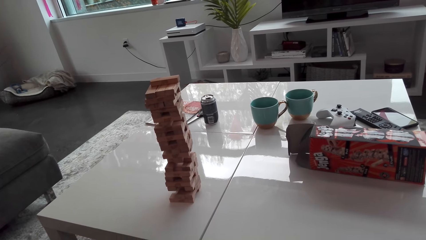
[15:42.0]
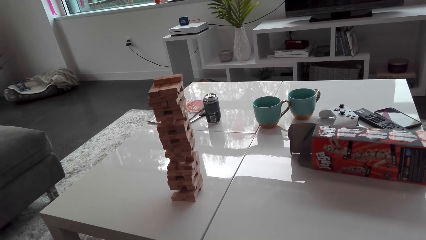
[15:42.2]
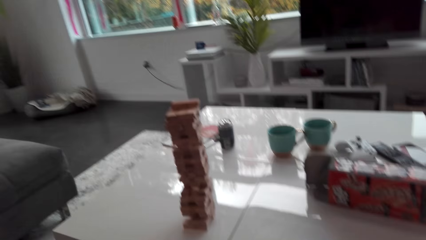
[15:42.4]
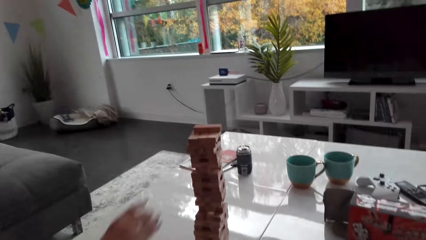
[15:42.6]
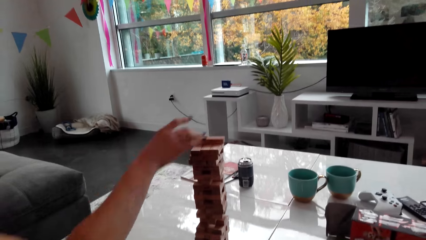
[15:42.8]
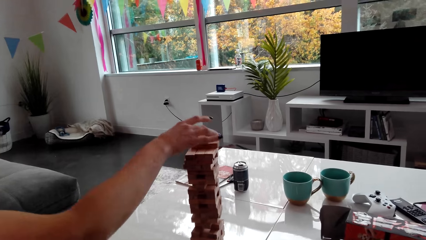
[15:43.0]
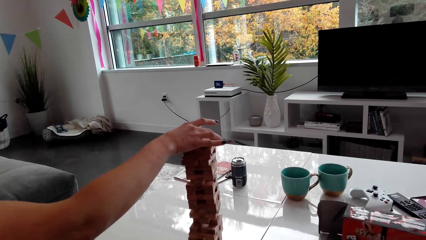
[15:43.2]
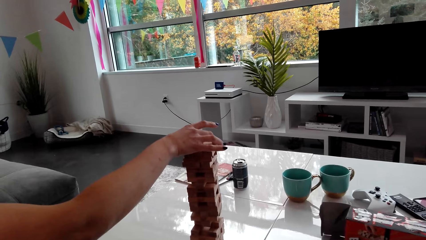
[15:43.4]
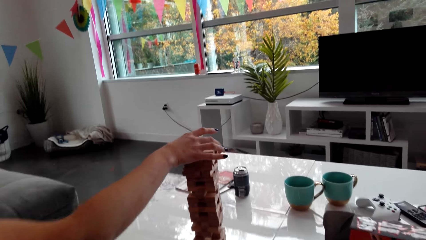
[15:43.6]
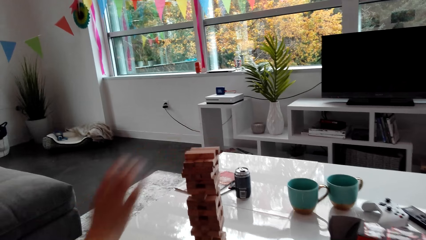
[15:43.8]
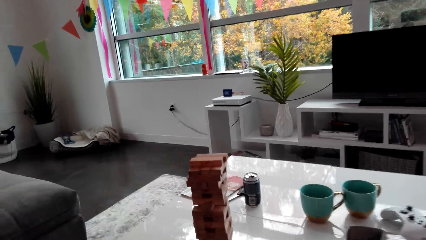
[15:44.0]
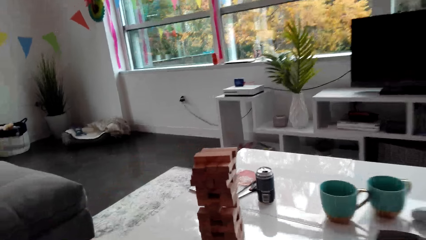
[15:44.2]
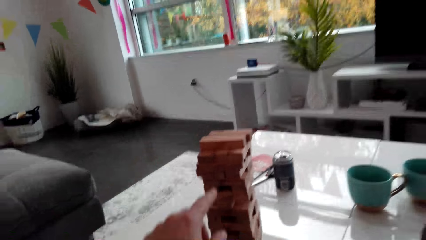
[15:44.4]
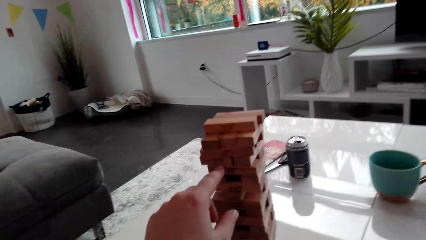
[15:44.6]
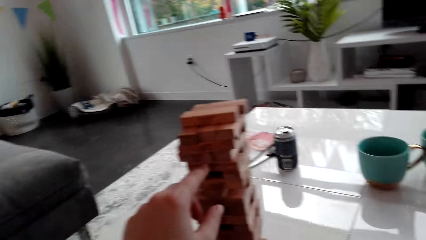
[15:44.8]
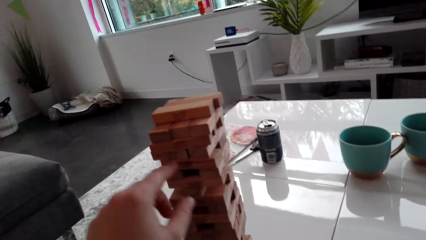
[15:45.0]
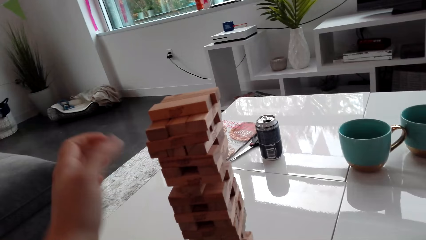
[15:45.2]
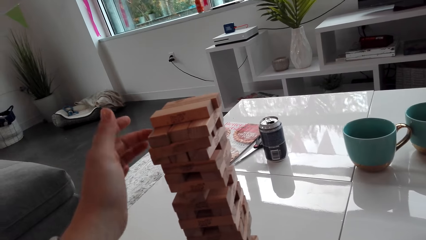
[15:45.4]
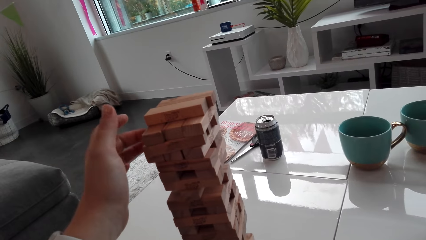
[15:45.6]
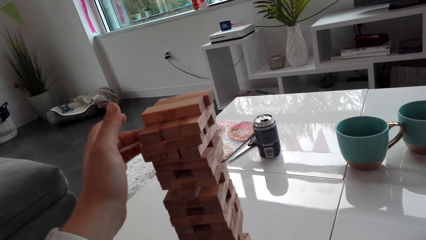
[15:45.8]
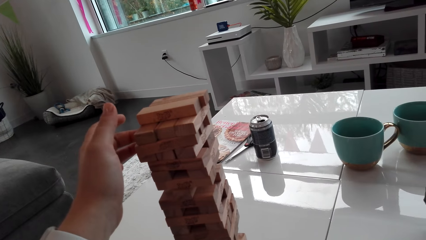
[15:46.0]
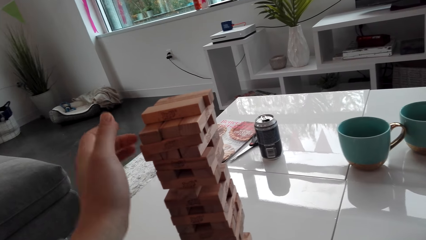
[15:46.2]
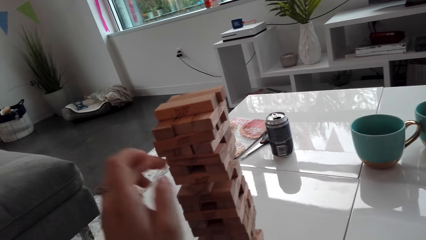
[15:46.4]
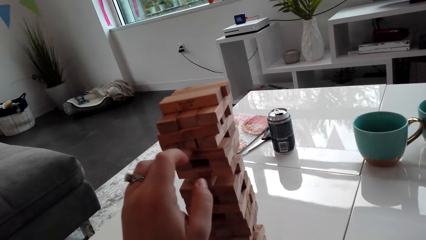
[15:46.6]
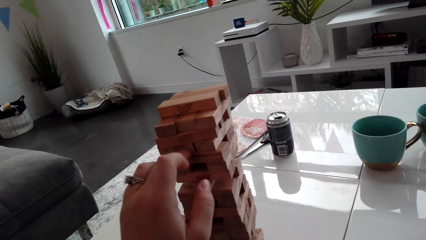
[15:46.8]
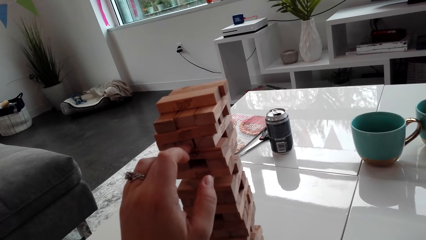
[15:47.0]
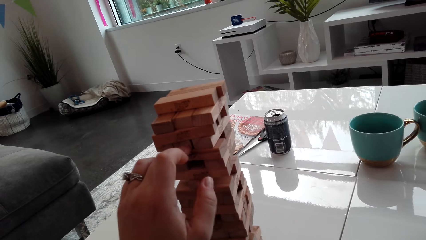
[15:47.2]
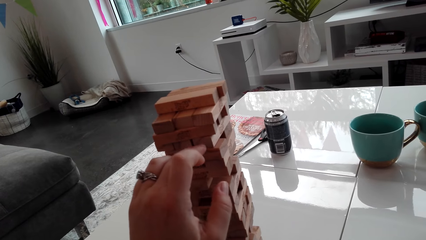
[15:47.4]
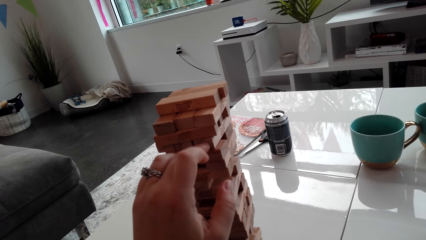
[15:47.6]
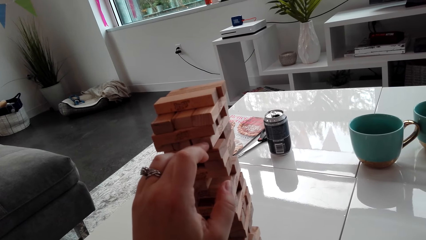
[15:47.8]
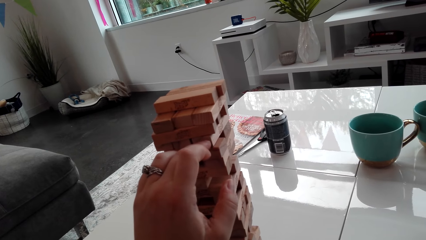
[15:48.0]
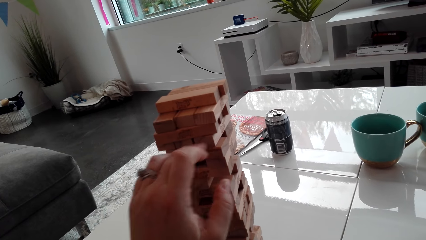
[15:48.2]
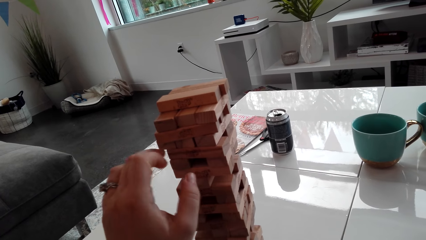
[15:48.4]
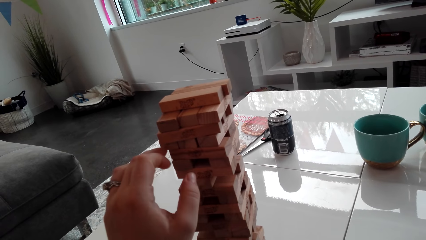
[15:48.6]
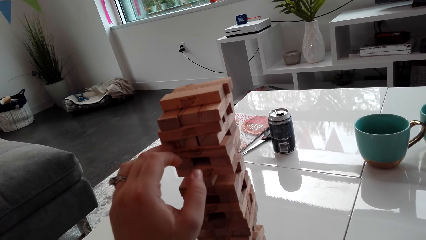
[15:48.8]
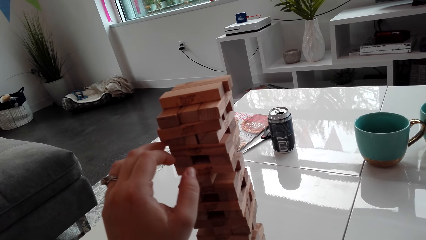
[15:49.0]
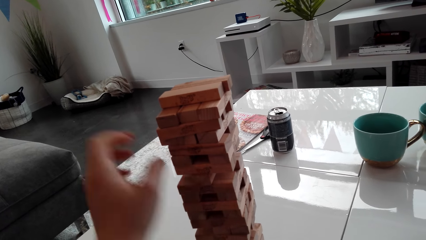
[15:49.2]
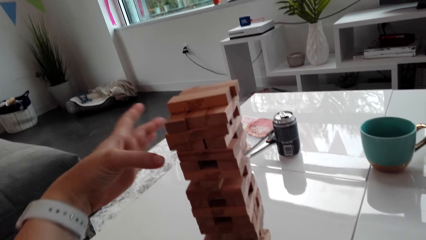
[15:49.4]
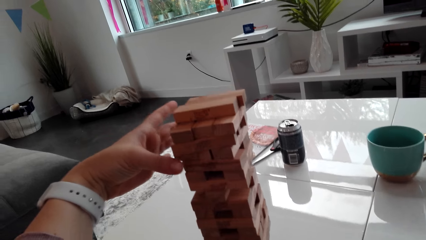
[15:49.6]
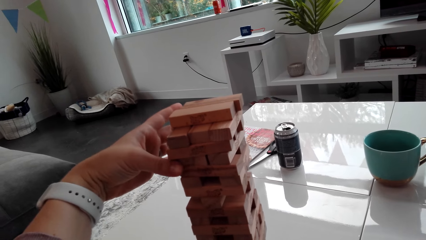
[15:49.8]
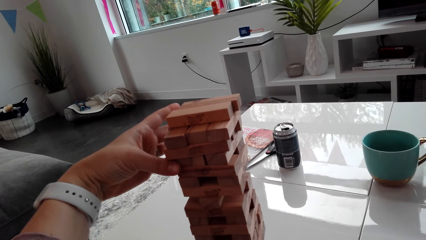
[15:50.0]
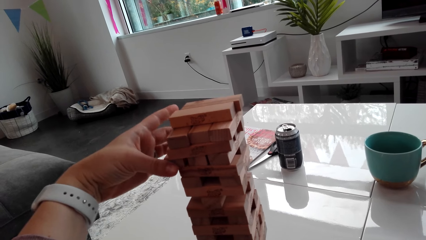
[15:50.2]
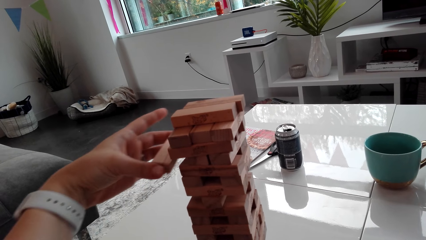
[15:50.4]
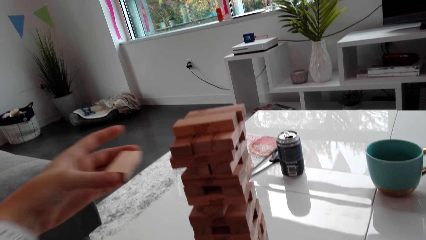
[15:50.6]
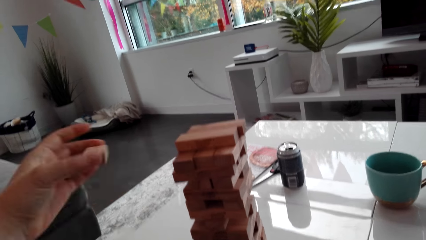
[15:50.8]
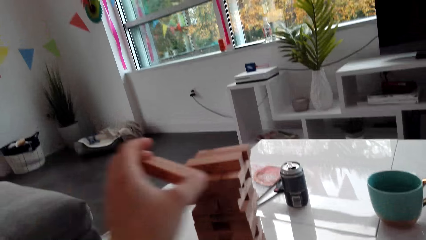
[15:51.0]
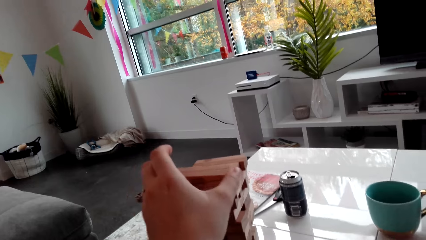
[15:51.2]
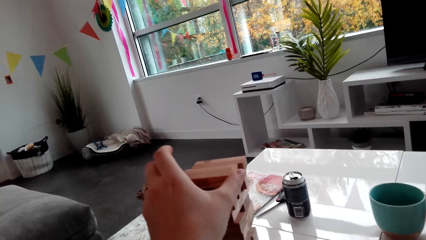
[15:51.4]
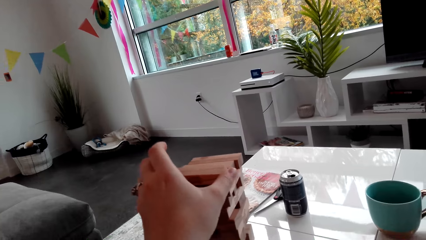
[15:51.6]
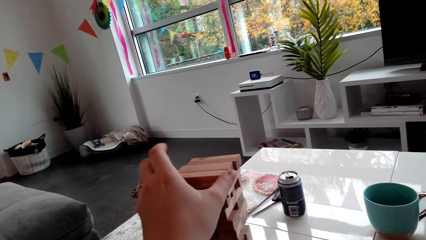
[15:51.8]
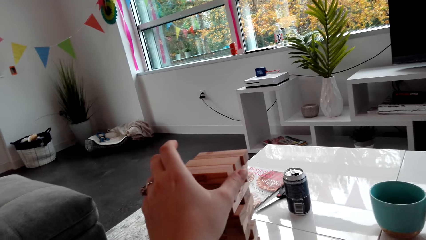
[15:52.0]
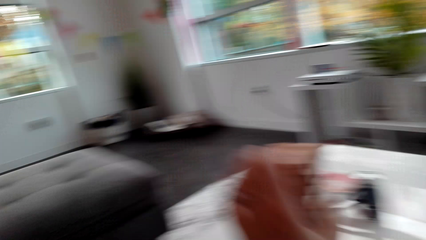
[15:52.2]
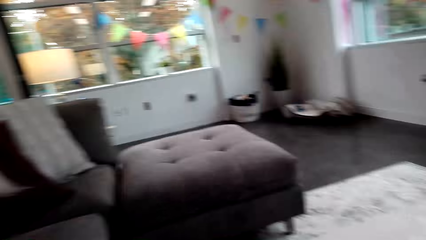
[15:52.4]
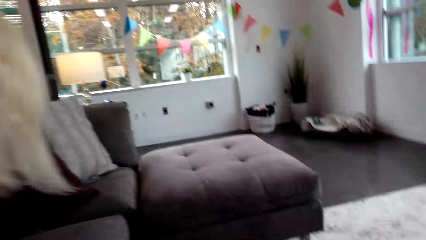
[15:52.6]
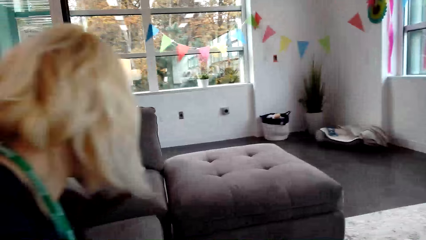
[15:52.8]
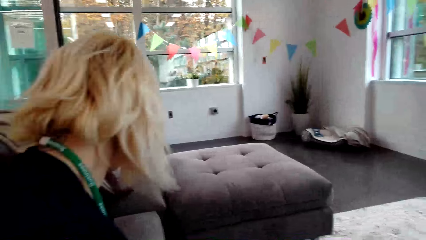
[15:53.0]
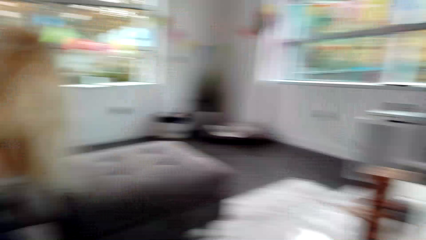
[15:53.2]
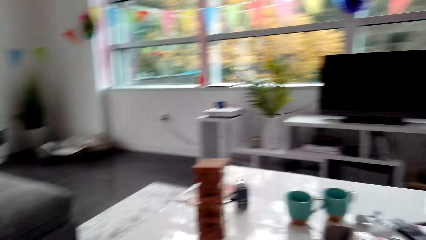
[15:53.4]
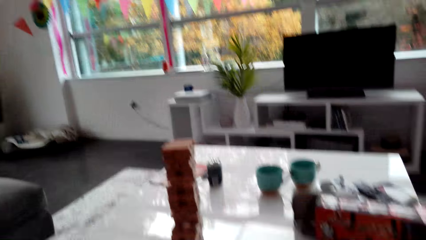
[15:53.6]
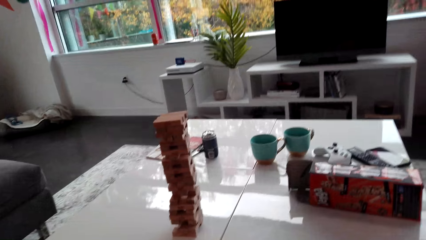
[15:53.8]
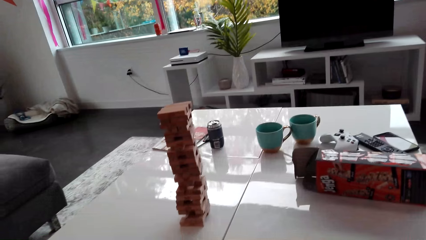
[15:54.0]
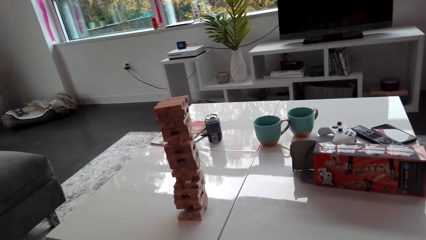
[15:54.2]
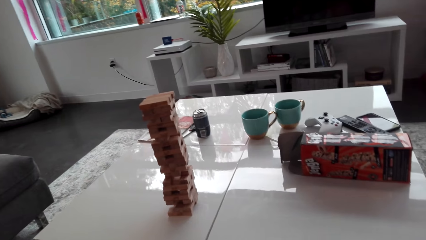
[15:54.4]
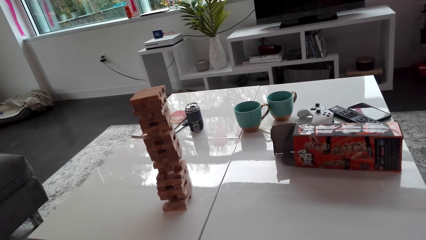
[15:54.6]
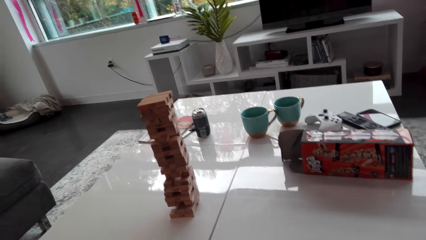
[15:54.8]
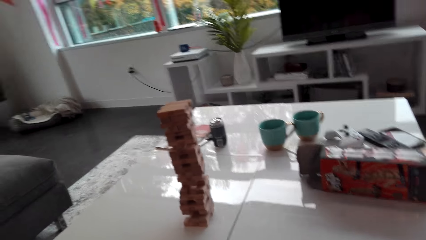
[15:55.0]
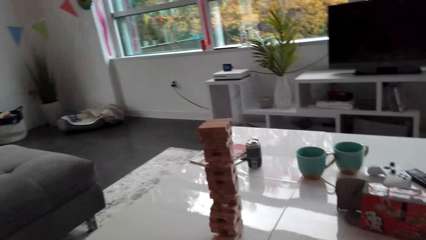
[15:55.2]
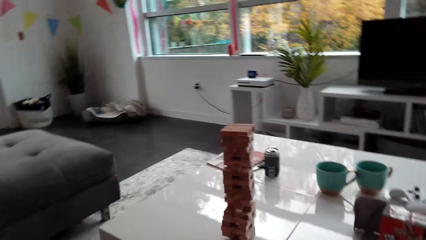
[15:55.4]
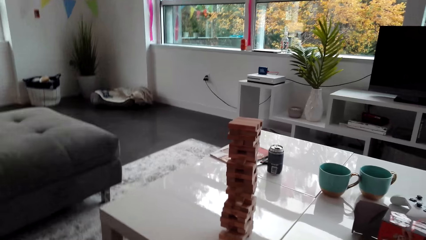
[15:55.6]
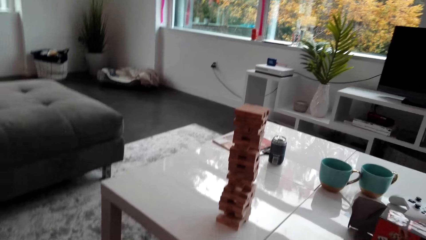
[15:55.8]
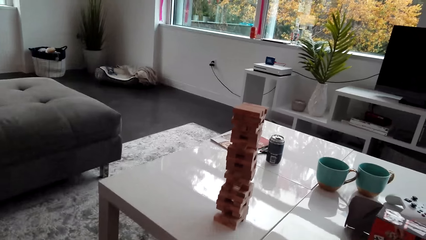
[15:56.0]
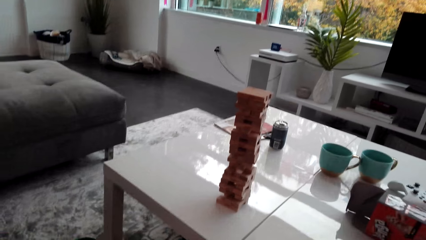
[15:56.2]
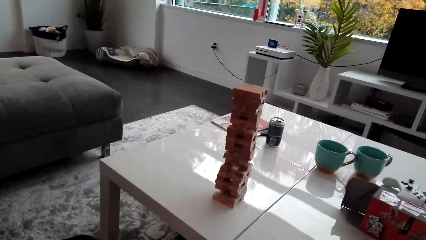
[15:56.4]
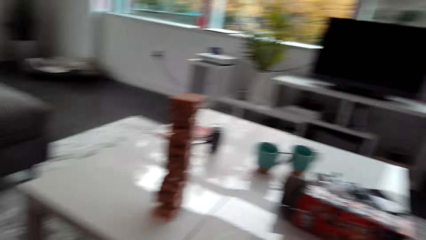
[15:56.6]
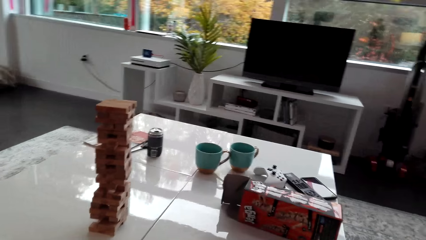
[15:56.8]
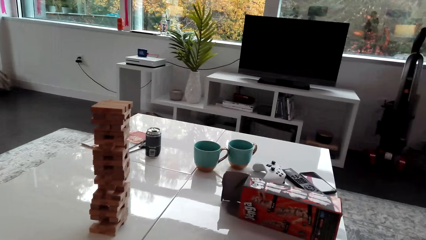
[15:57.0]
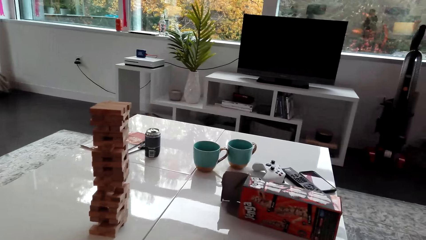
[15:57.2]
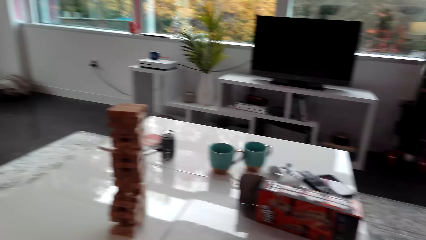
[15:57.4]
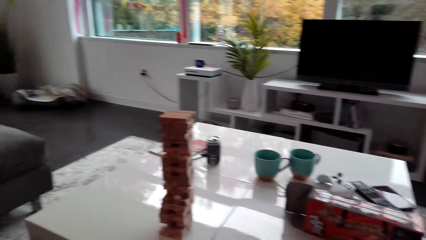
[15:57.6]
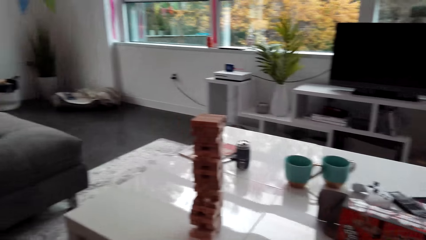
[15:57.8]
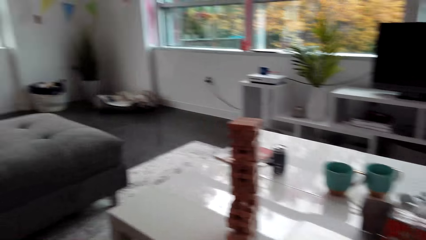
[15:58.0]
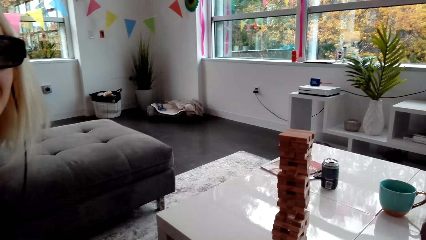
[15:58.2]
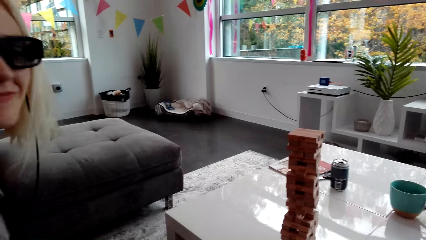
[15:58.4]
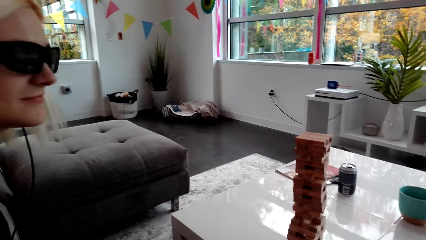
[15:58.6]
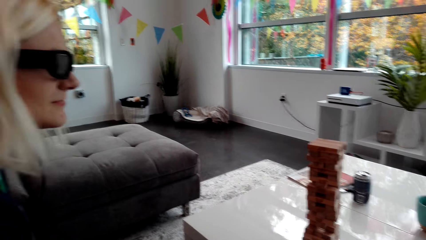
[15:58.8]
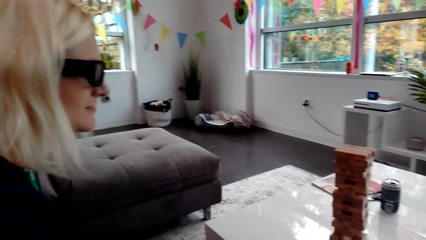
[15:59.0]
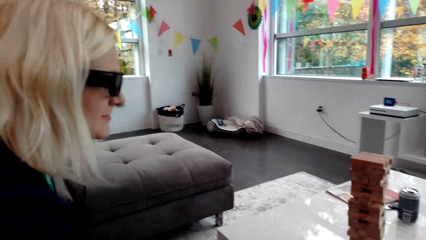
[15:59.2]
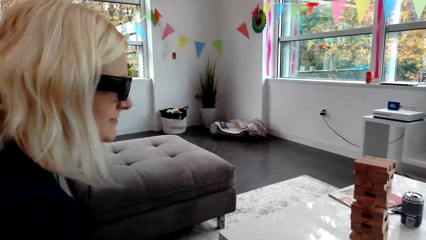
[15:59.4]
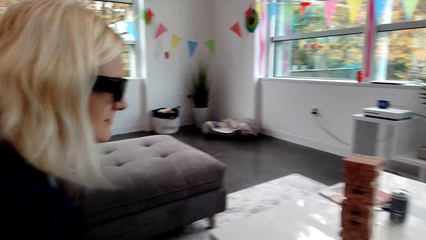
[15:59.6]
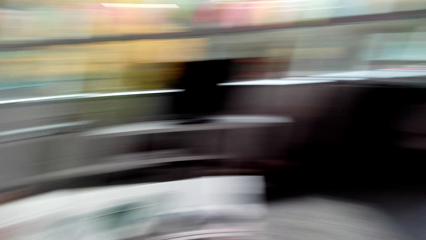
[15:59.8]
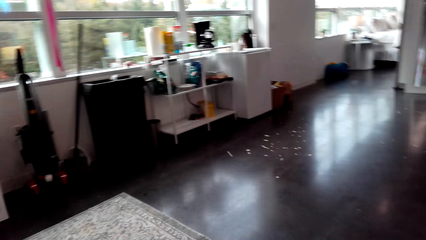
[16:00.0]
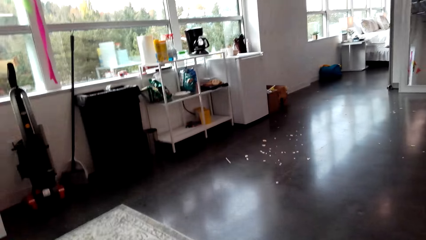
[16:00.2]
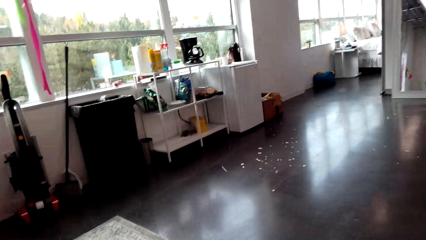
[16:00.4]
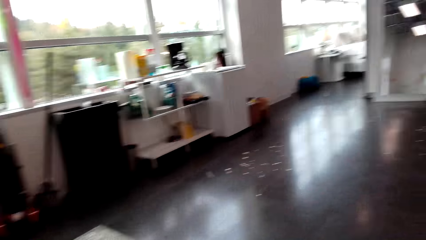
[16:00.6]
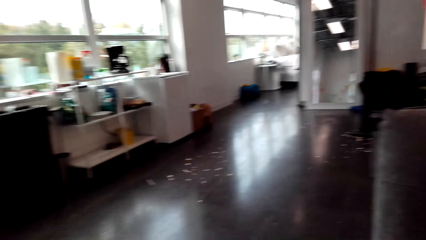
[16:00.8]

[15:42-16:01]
A woman places a jenga piece on the pattern. The camera wearer pushes the jenga piece. They play the jenga game, pull the jenga piece, place the jenga piece on the pattern and look around.
